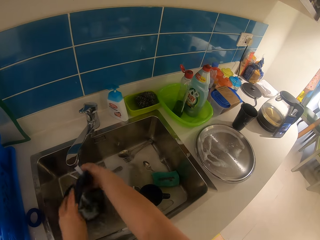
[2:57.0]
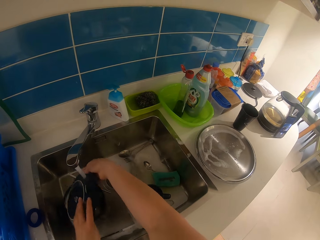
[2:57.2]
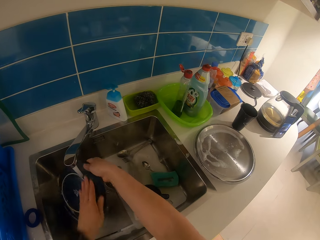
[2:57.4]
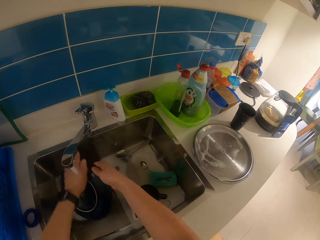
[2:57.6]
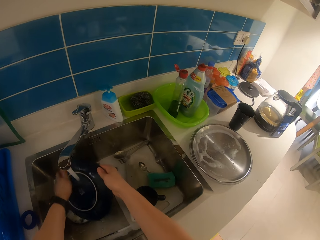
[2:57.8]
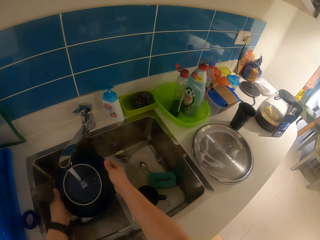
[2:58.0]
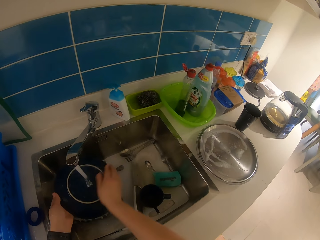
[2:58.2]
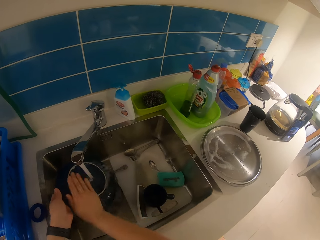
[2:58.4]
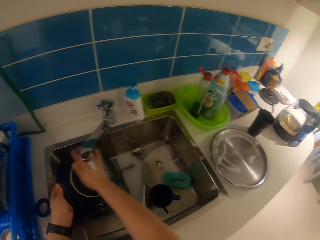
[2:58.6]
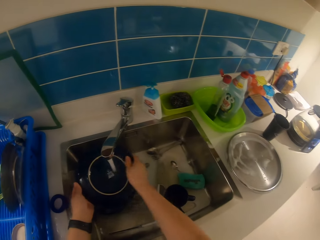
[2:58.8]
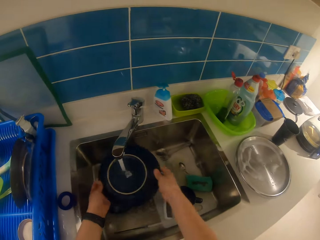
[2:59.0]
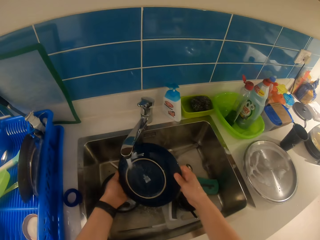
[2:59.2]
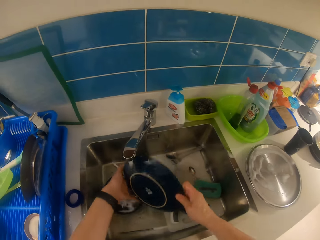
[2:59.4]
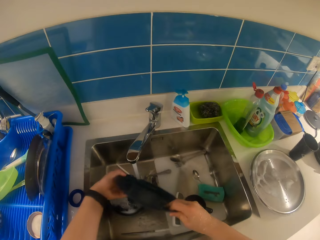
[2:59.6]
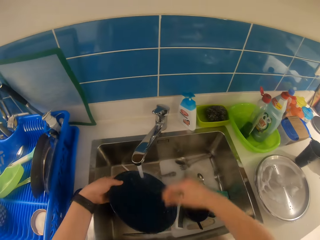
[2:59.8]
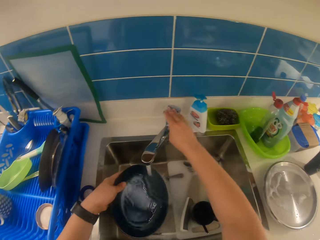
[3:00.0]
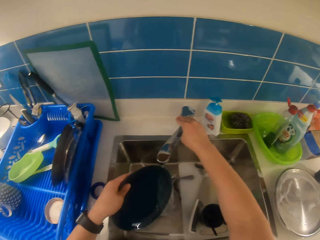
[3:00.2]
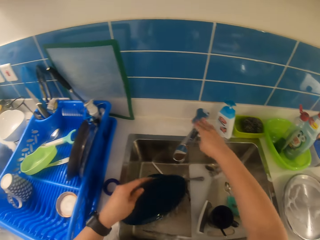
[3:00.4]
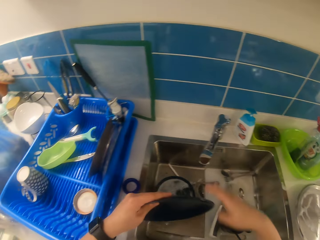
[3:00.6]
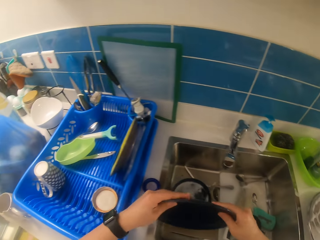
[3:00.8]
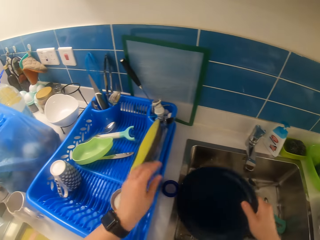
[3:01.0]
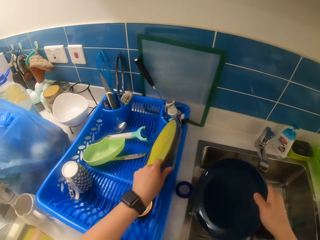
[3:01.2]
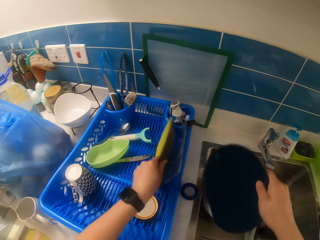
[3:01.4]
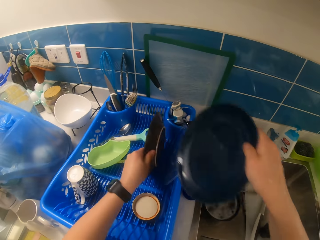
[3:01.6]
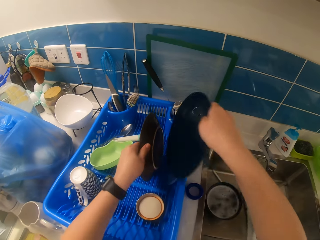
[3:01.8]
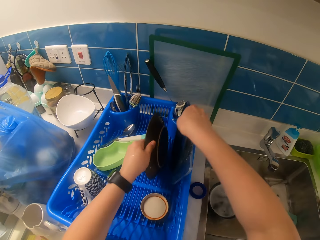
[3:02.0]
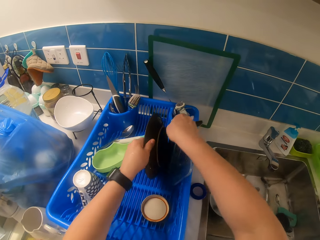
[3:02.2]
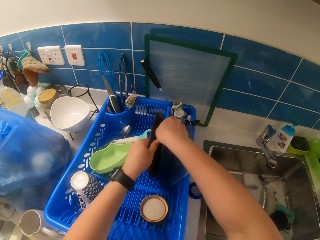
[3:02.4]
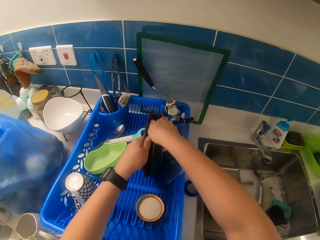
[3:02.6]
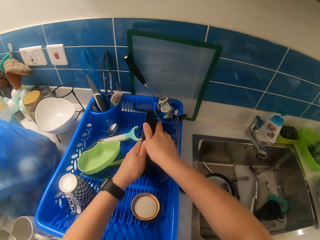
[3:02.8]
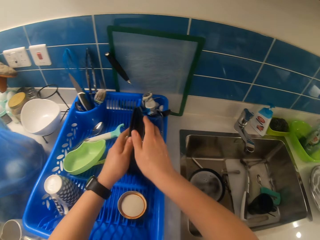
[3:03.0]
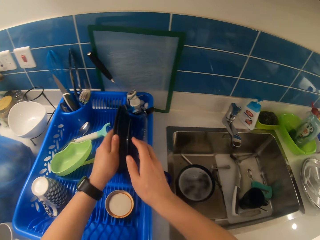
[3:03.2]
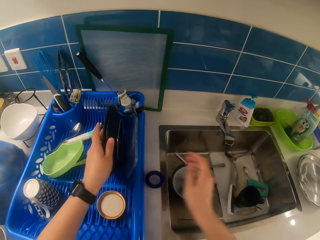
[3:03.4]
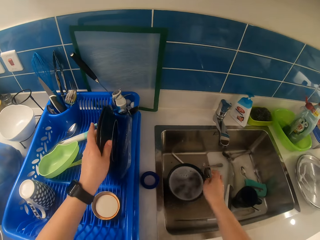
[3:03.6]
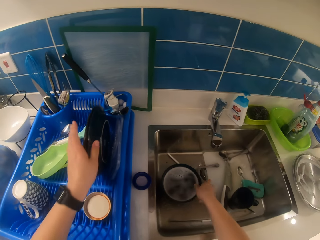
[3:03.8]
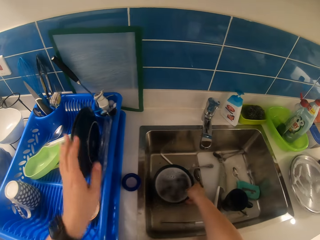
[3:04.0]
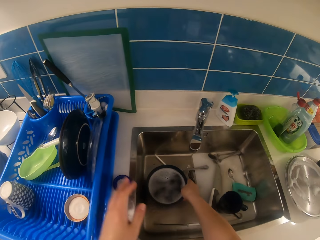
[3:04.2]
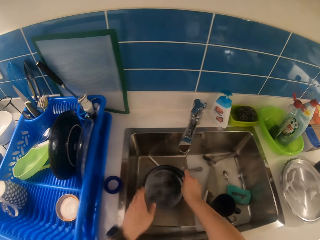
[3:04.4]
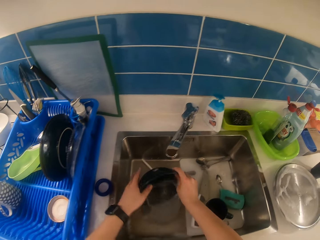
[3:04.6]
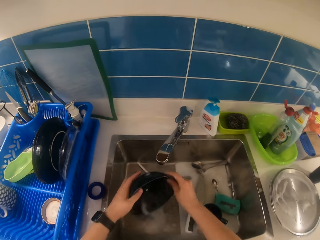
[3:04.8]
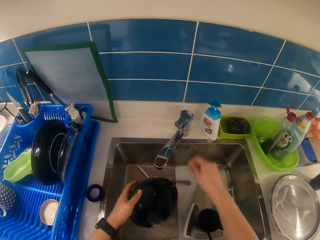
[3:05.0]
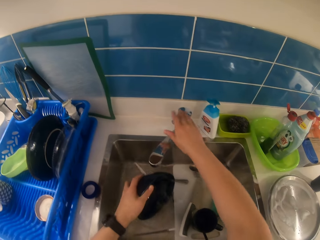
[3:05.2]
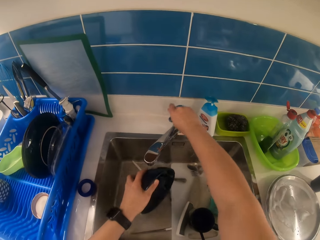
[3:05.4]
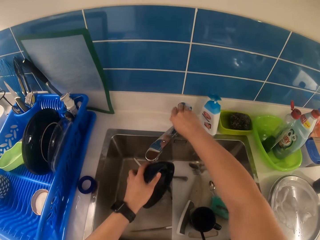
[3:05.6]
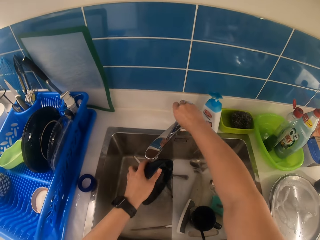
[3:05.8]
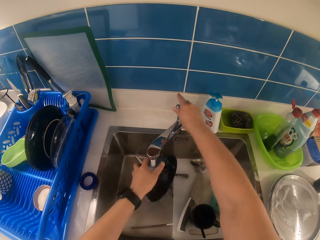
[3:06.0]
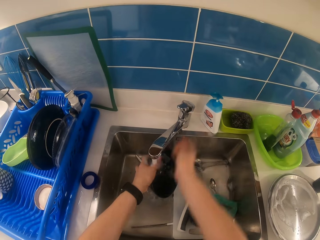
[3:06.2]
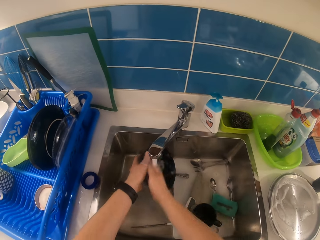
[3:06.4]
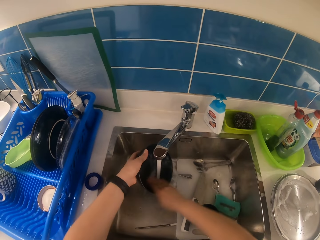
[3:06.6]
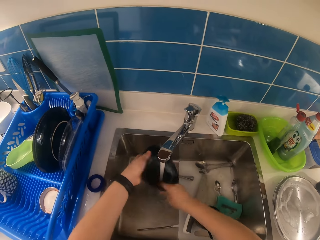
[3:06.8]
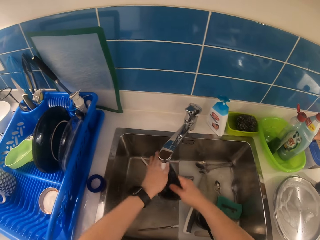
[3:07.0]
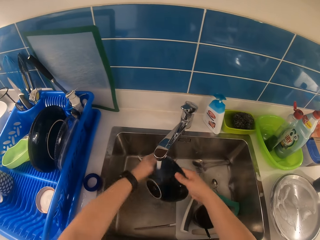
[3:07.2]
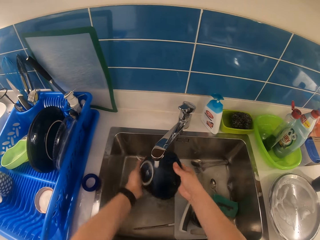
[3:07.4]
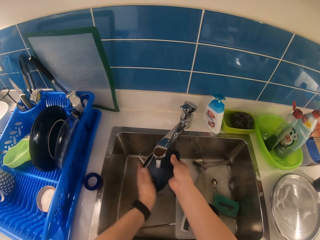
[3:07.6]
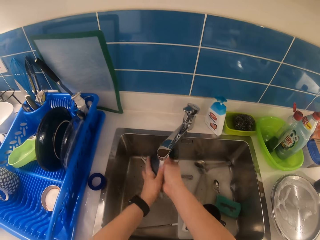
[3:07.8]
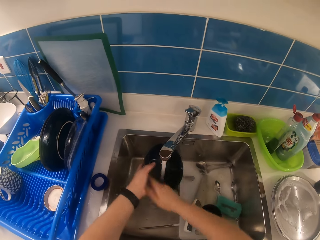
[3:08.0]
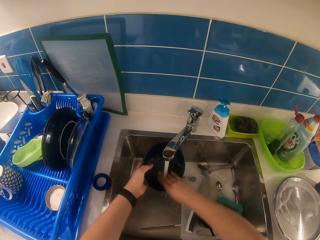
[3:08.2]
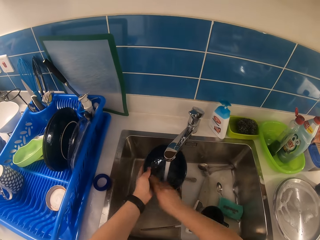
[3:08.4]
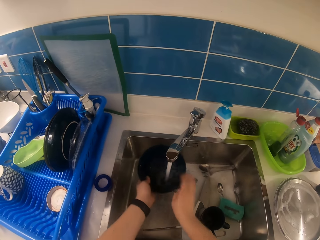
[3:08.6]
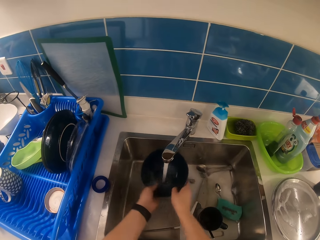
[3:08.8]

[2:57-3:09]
The camera wearer turns off the tap with his right hand. He moves the plate in the rack with his left hand. He puts the plate in his right hand in the rack. He pours water from the bowl in the sink with both hands. He picks up the bowl. He turns on the tap with his right hand. He rinses the bowl under the tap with both hands.

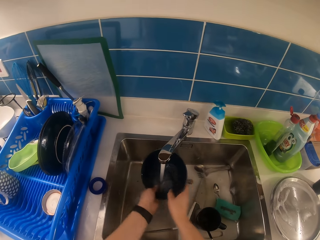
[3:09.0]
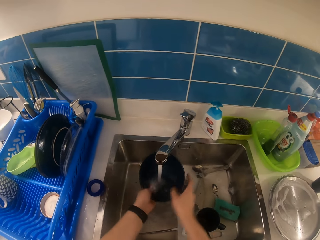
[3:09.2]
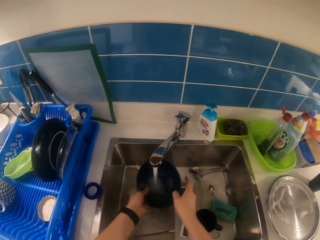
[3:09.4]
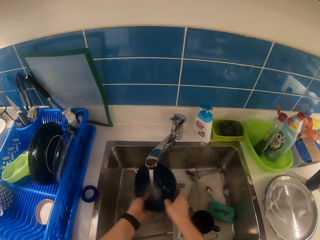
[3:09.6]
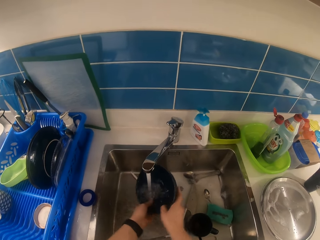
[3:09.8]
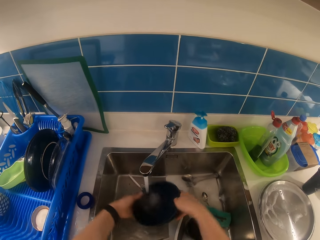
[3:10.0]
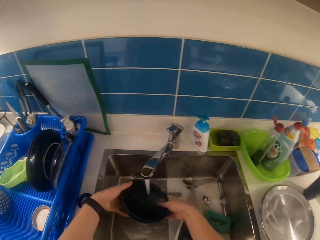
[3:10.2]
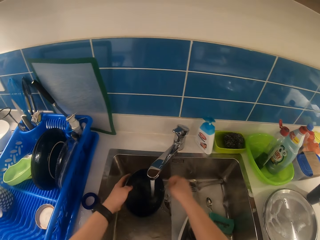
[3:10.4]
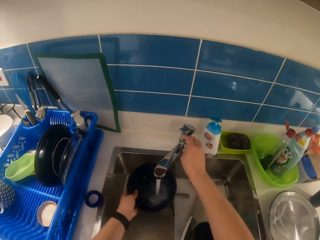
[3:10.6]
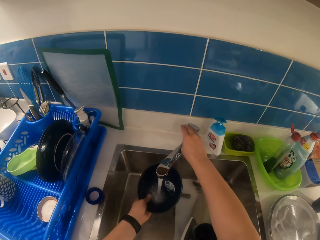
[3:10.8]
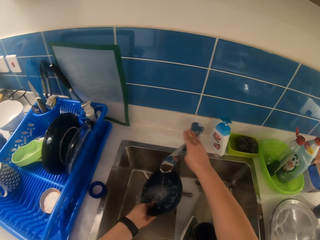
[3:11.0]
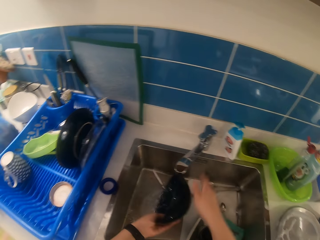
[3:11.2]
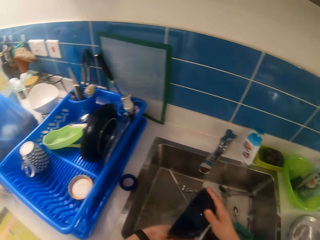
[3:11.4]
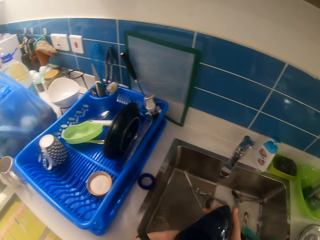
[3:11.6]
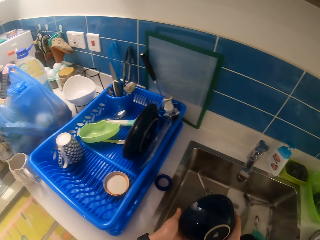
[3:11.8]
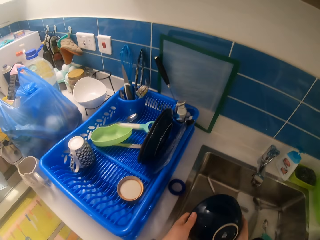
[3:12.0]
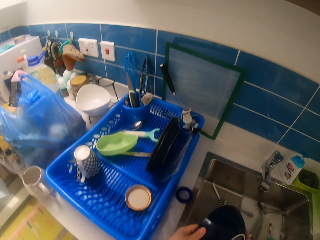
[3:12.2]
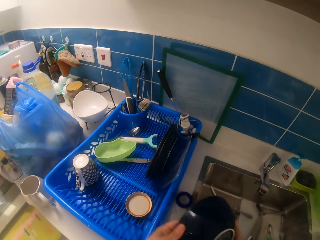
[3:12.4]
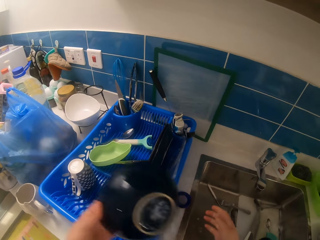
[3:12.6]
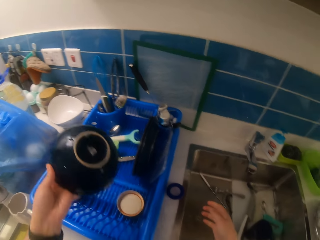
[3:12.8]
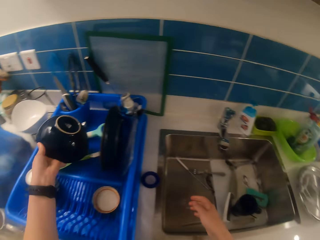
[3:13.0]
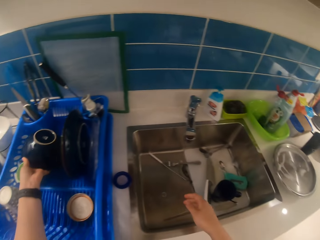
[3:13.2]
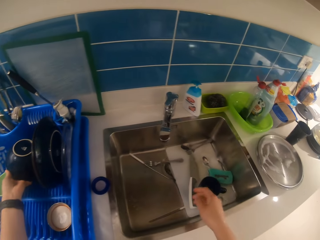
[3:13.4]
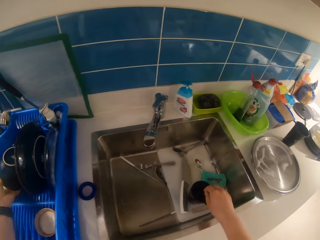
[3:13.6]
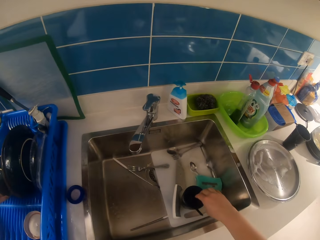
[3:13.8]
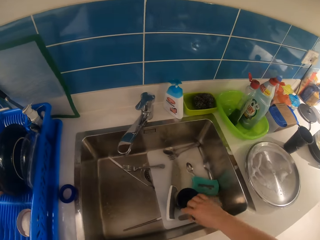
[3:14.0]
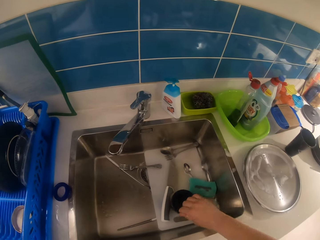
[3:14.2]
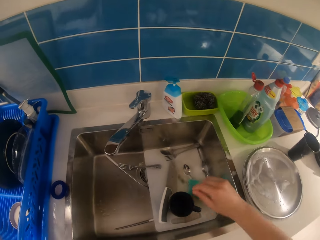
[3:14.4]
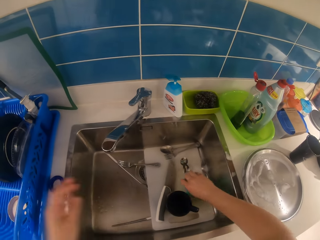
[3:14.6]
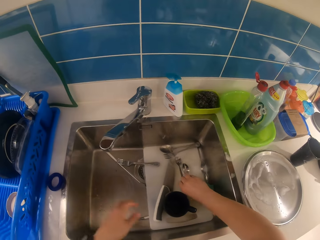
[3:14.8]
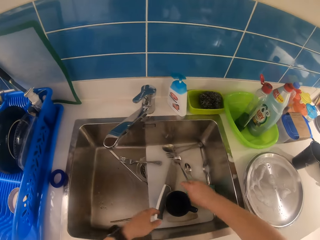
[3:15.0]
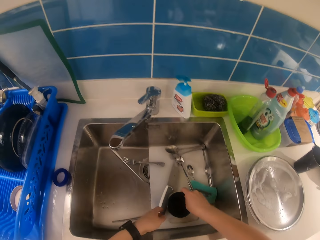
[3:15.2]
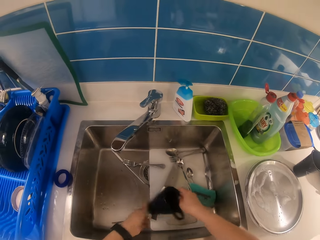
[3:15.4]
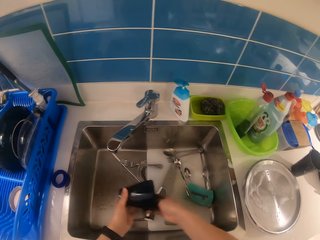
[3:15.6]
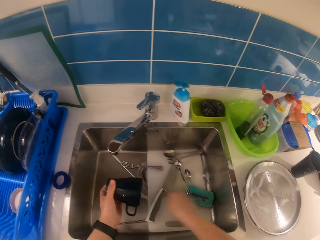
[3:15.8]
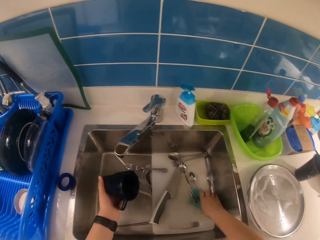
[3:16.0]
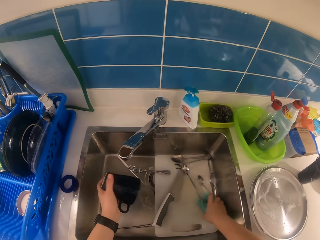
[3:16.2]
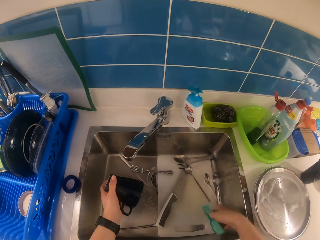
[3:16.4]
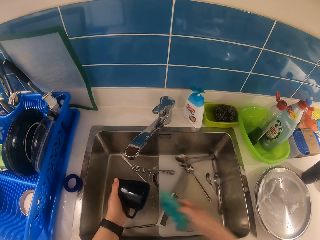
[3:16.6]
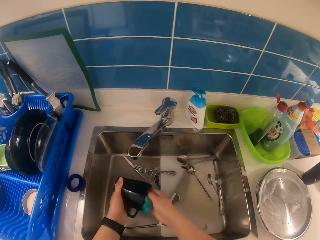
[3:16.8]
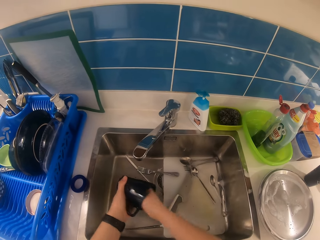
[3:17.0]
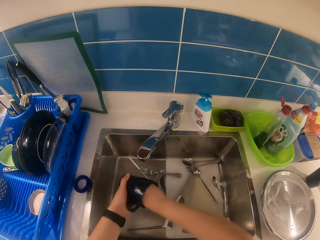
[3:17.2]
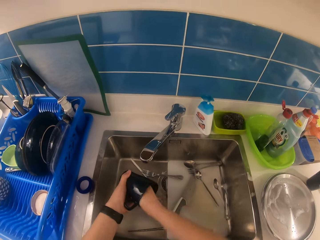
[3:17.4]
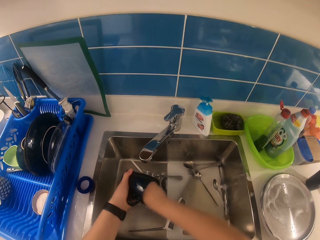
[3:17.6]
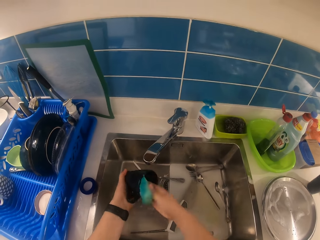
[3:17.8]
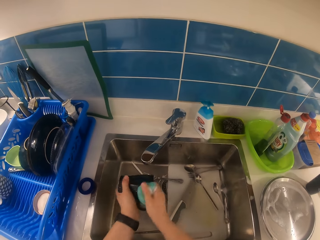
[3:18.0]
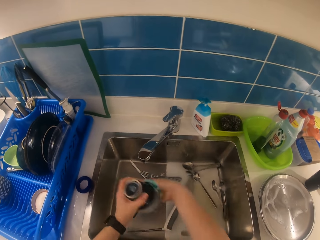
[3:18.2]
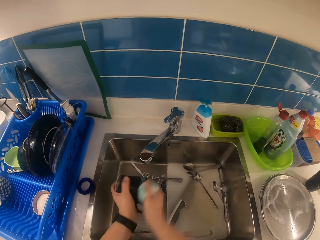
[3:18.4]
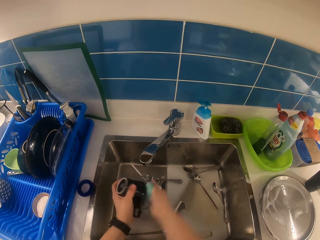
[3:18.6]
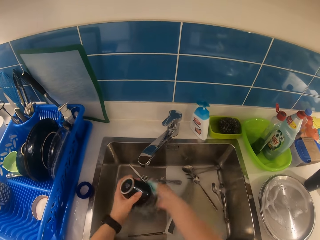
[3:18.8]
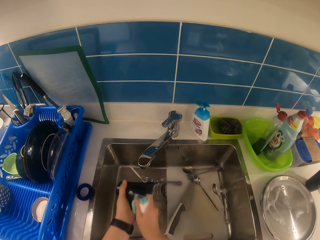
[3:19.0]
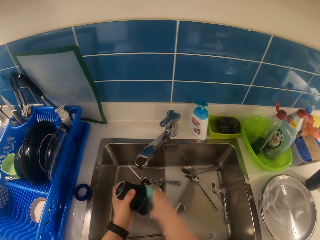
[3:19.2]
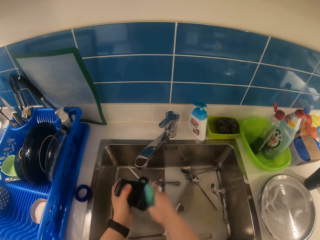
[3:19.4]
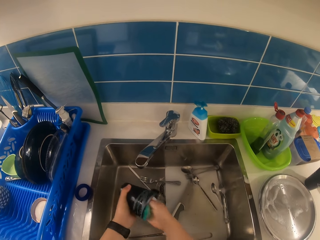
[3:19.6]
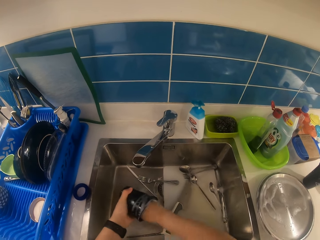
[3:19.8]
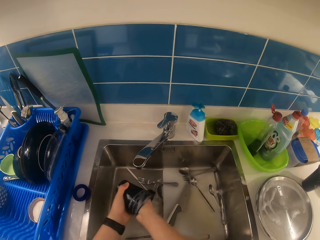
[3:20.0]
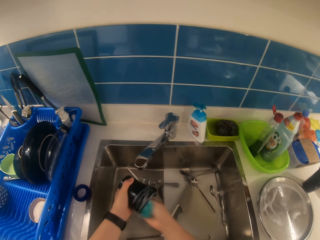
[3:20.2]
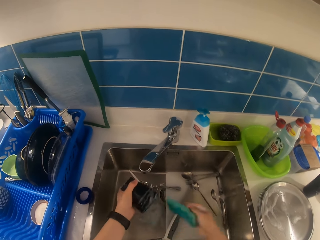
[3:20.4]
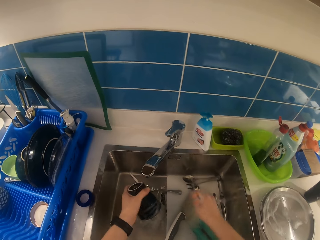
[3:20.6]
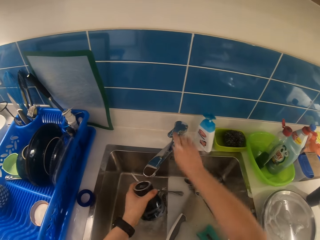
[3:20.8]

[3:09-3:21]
The camera wearer turns off the tap with his right hand. He puts the bowl in the rack with his left hand. He removes a spoon from a mug in the sink with his right hand and places the spoon in the sink with his right hand. He picks up the mug from the sink with his right hand. He picks up the sponge from the sink with his right hand. He washes the mug with the sponge in his right hand. He drops the sponge in his right hand in the sink.
